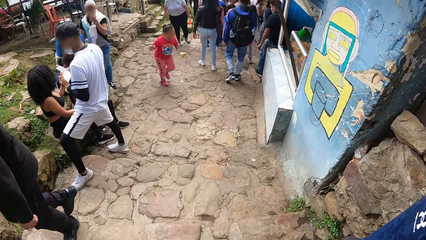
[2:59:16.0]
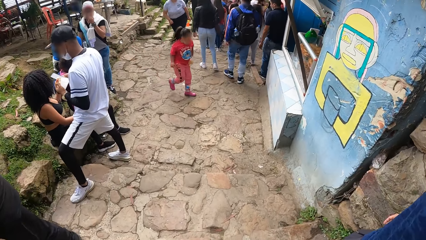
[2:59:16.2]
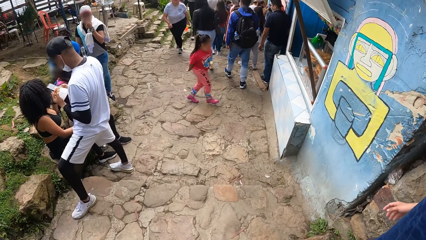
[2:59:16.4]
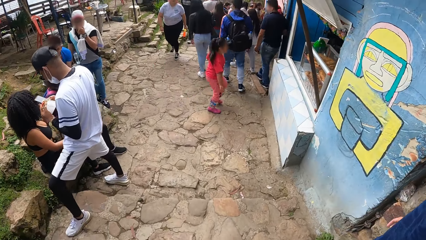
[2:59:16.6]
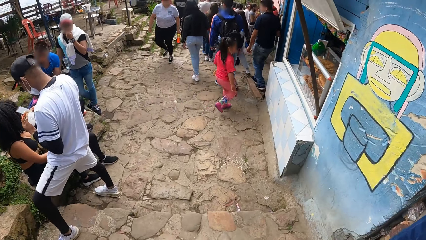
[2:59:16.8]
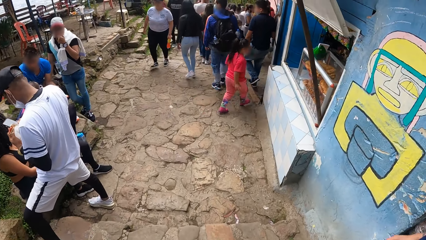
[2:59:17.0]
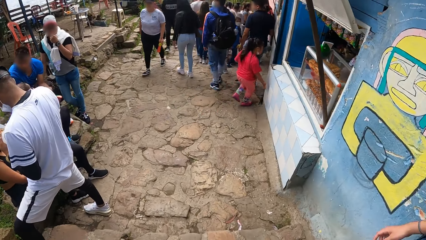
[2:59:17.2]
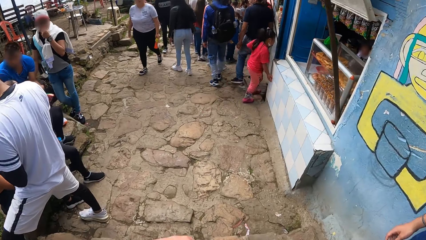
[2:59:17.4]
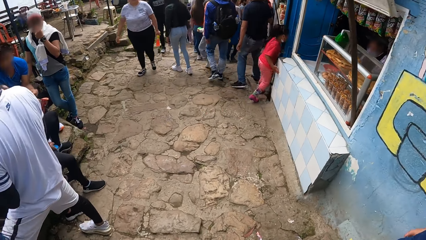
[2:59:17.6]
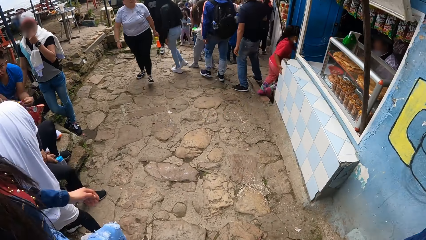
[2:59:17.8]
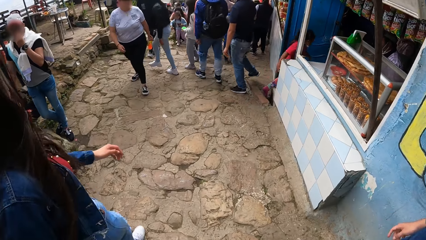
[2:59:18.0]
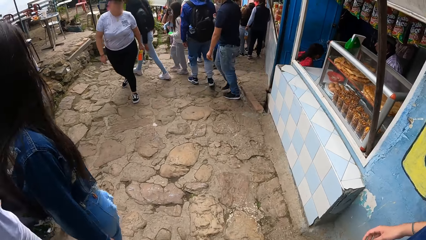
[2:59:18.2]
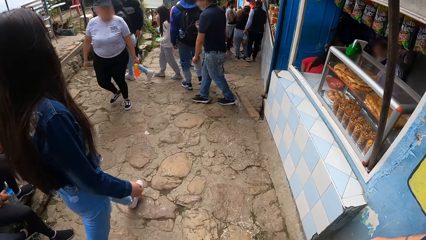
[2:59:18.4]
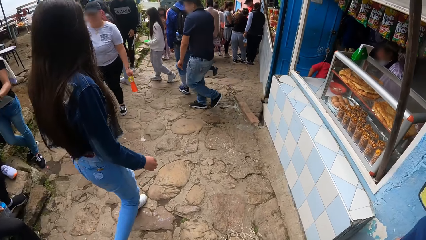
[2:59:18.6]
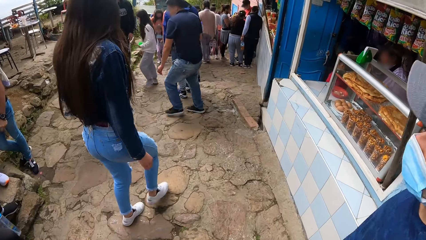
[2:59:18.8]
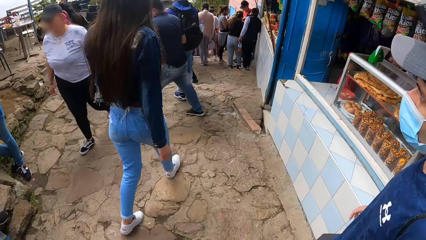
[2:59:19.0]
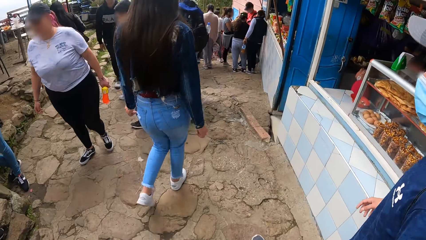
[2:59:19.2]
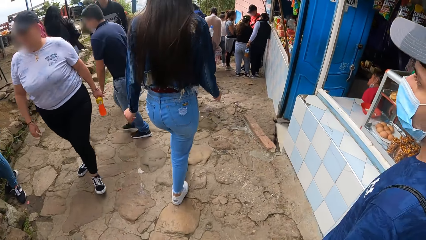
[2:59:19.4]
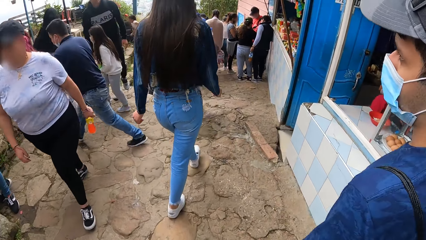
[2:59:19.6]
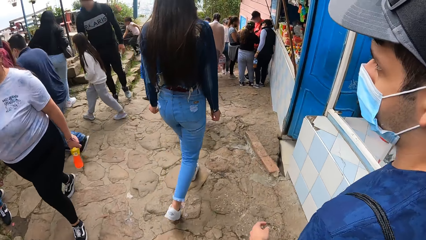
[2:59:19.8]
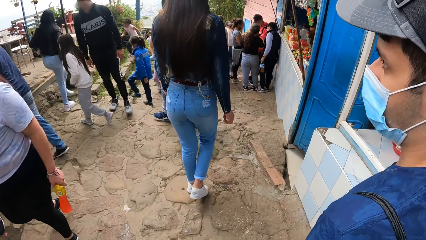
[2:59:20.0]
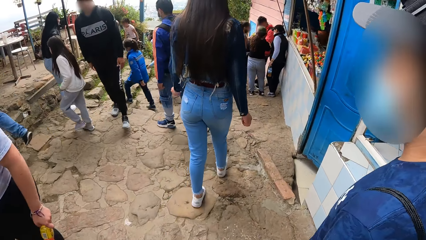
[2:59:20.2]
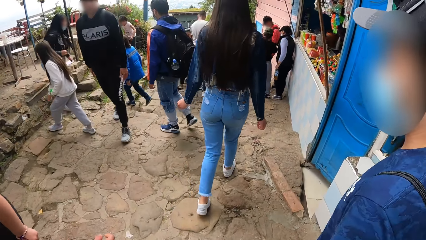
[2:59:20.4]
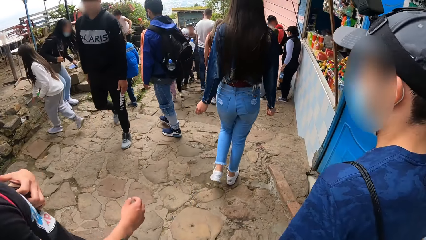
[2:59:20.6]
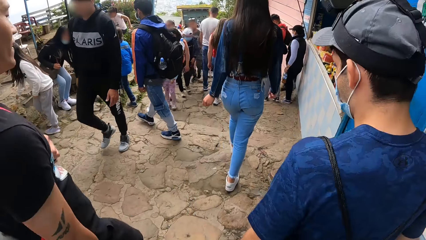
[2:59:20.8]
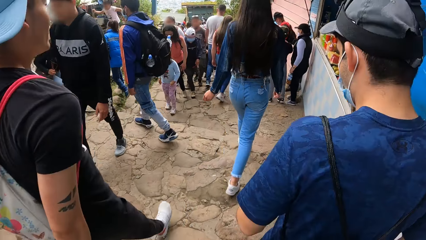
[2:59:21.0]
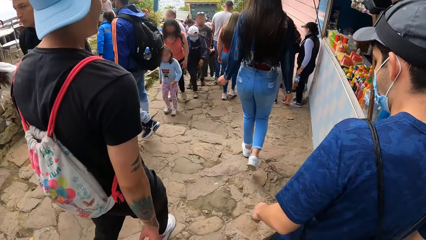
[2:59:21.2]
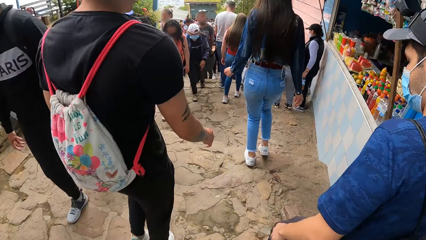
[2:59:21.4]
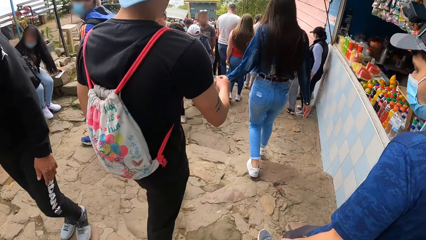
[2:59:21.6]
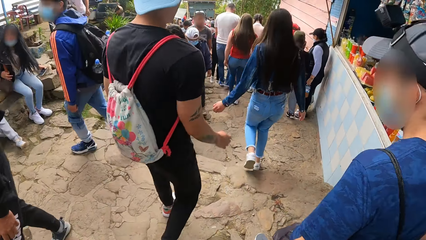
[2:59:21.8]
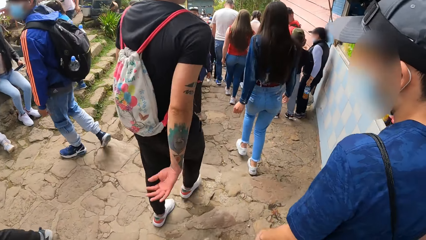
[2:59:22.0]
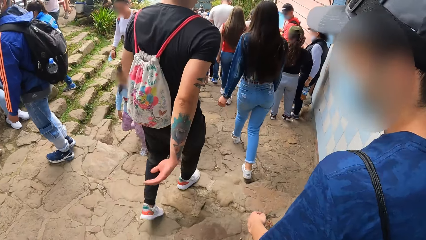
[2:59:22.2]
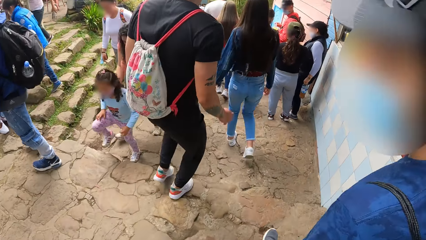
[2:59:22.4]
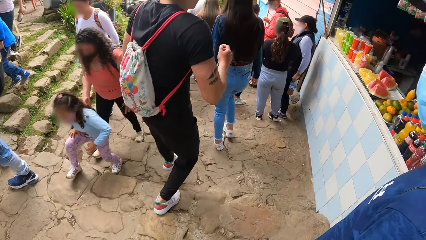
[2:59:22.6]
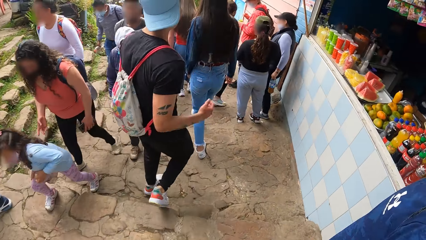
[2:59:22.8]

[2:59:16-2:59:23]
The camera wearer walks on the pavement.

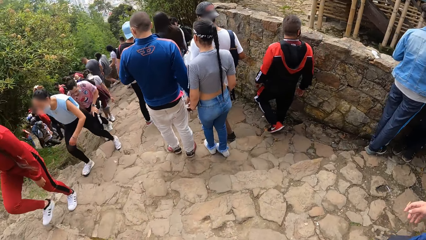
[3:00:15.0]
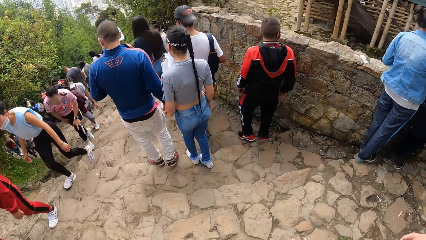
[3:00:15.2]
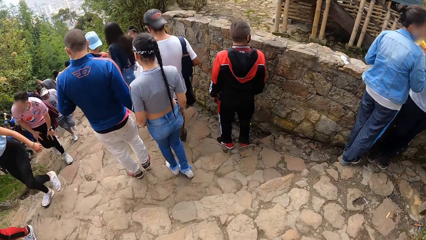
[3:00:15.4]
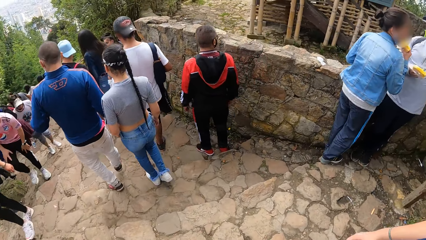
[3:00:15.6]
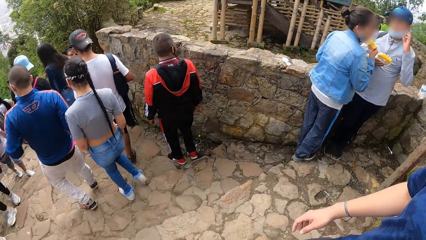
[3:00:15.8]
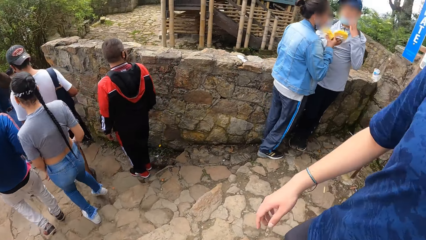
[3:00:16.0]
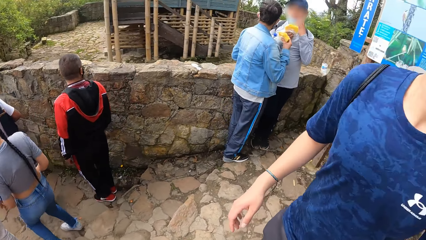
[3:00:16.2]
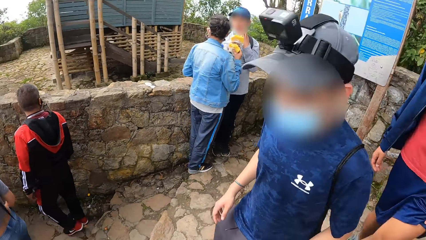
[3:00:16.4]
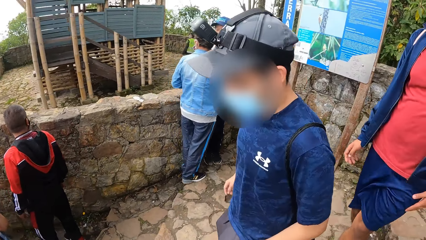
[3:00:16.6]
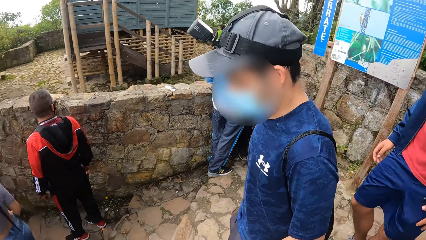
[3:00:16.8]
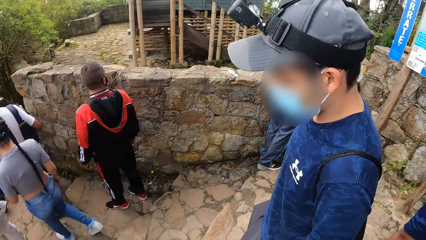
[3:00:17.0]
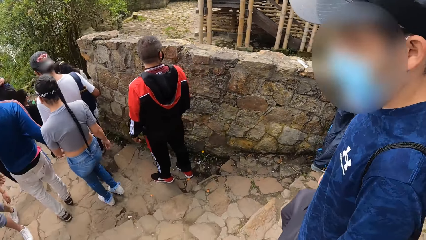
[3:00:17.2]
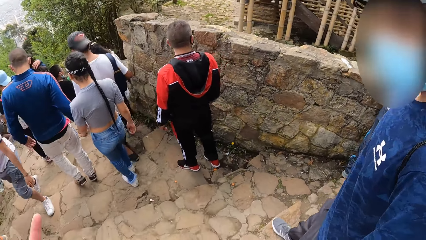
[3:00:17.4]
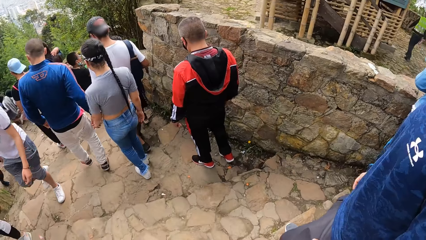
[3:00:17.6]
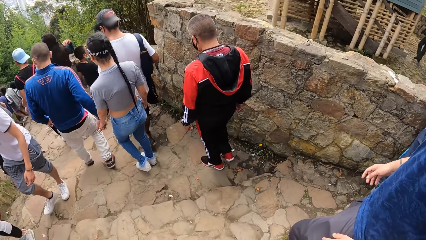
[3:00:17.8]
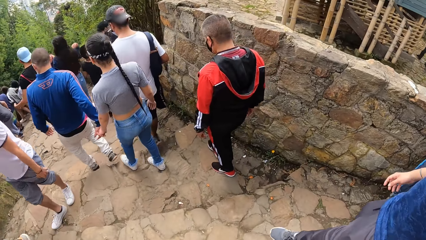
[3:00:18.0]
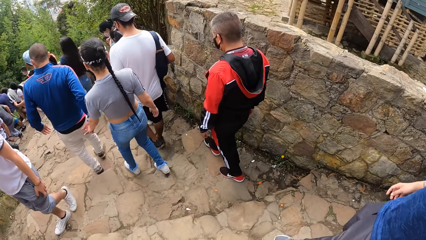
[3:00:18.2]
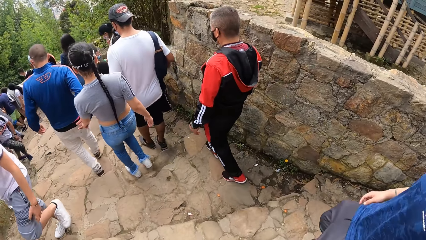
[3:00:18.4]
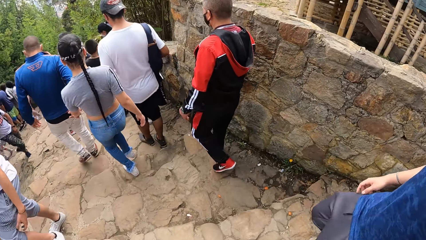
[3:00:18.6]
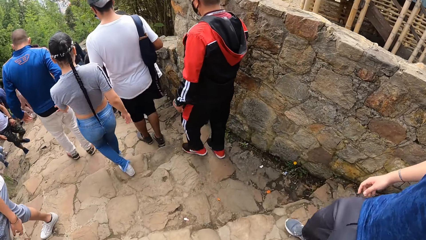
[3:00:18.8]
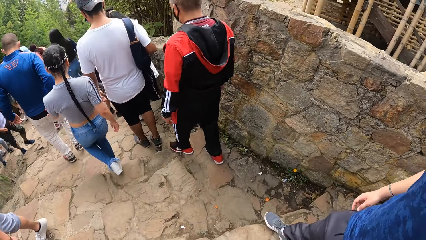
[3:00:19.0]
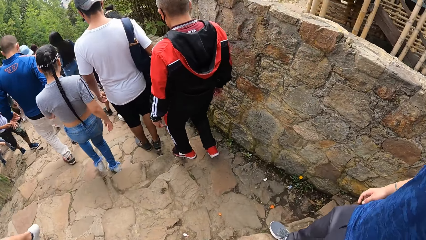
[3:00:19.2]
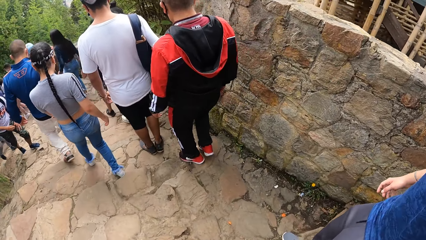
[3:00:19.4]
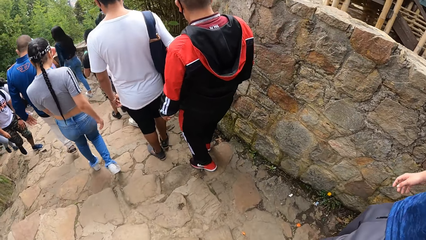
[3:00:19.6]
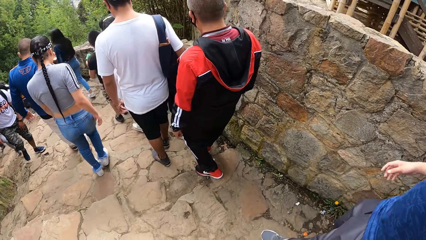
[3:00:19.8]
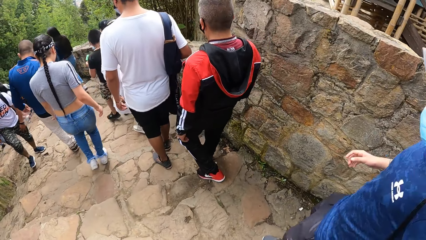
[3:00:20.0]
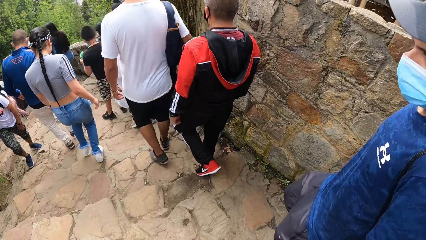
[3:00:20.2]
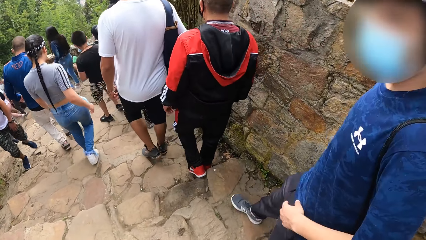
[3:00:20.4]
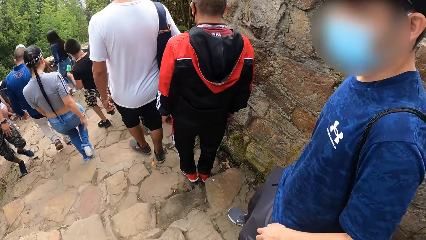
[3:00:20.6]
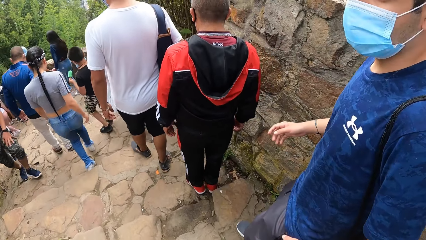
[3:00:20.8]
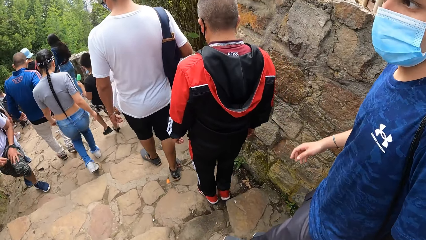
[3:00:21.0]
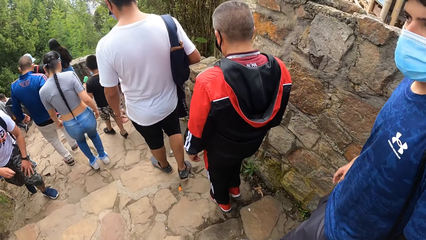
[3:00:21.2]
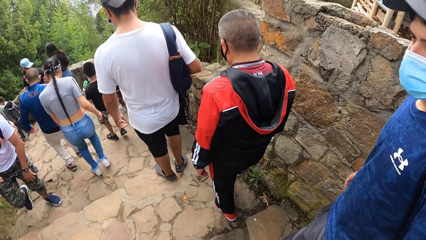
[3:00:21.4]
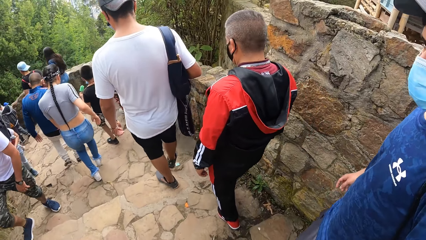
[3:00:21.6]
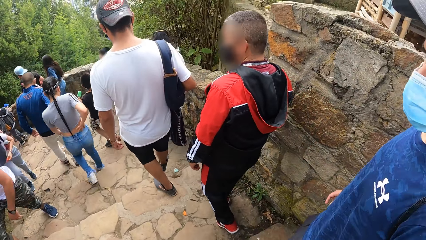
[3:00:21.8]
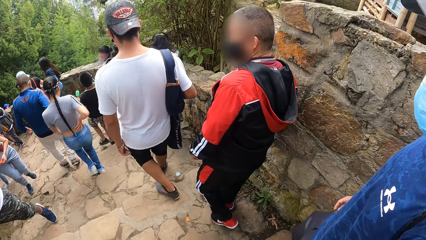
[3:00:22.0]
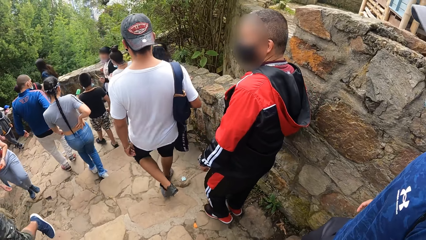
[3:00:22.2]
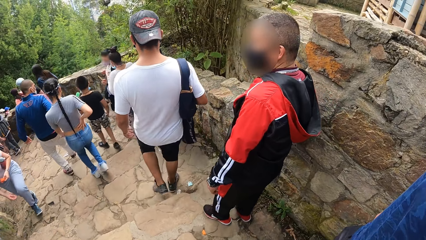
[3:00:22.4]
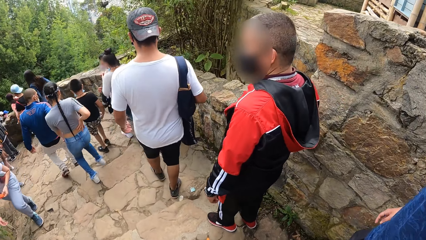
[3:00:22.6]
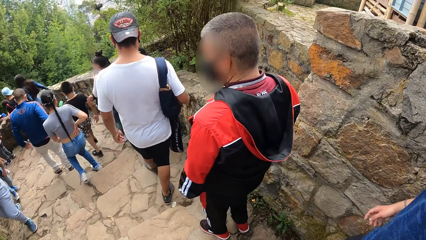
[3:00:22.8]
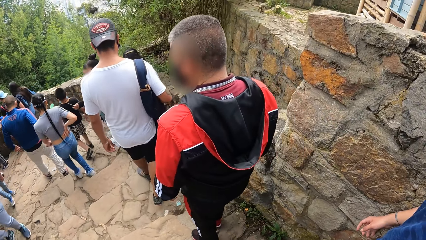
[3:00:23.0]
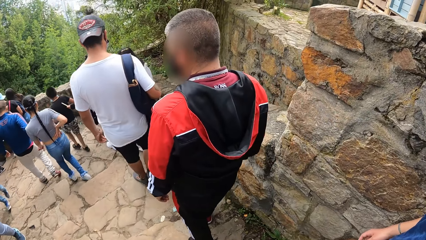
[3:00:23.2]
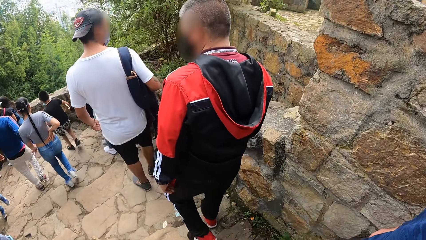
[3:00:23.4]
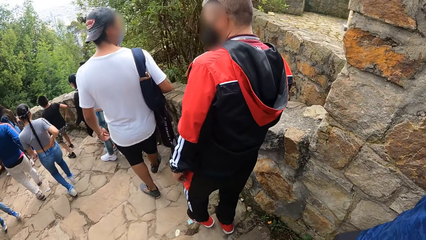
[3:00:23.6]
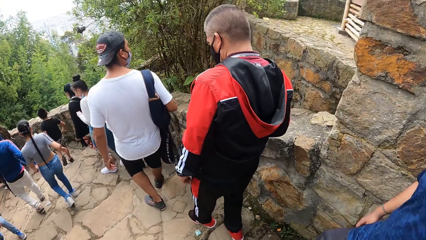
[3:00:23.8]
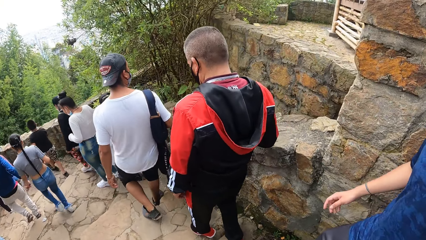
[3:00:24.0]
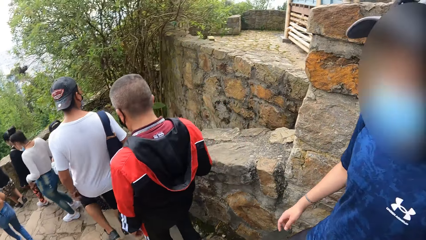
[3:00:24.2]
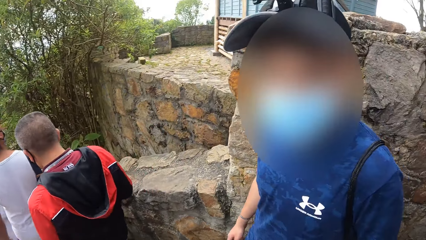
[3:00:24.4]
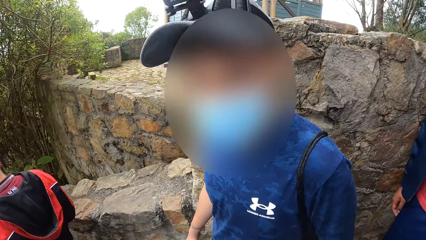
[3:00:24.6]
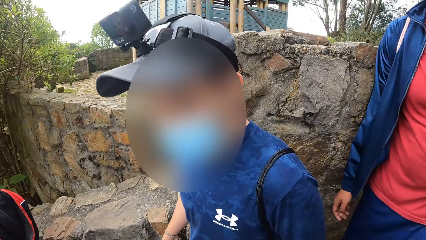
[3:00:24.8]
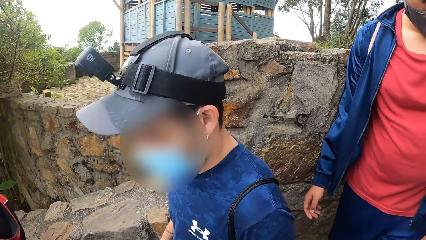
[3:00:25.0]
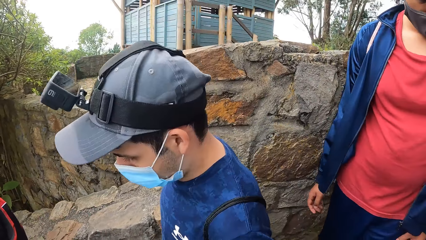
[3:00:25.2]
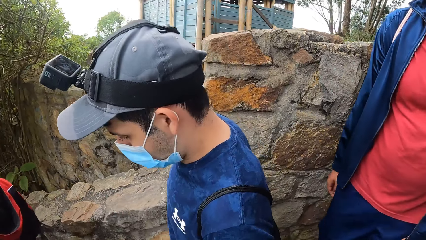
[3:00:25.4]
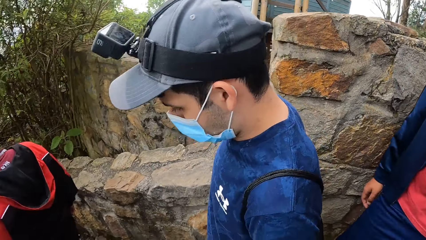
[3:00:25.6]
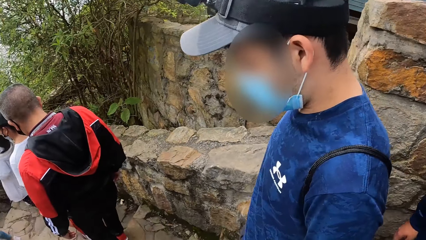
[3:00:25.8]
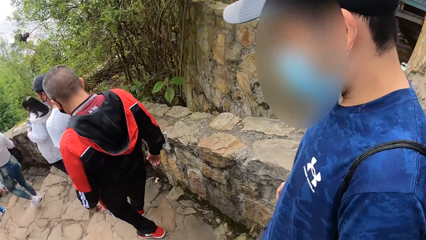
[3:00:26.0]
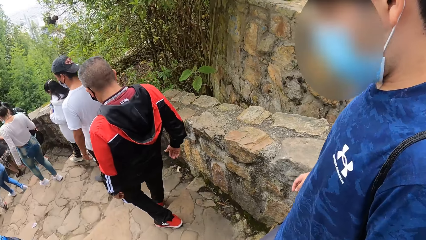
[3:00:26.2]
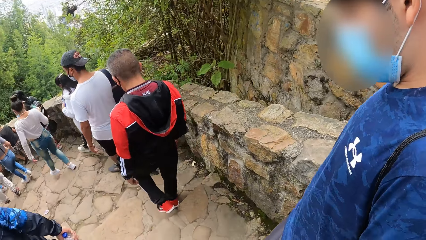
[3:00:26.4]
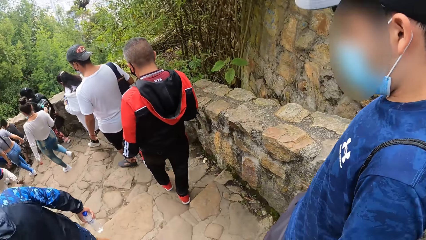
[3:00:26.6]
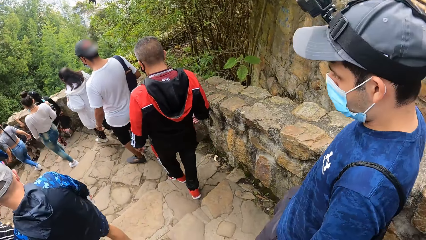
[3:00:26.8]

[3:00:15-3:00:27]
The camera wearer looks around. They look ahead. They look around. They interact with a man.
